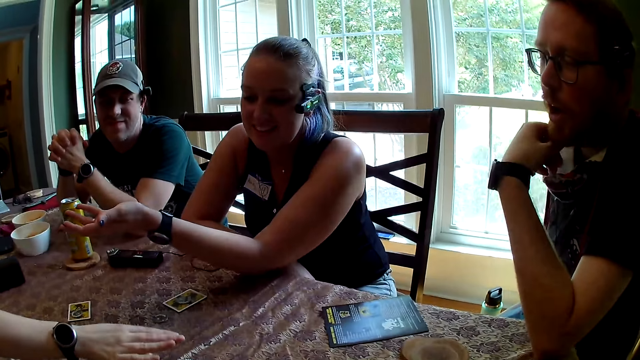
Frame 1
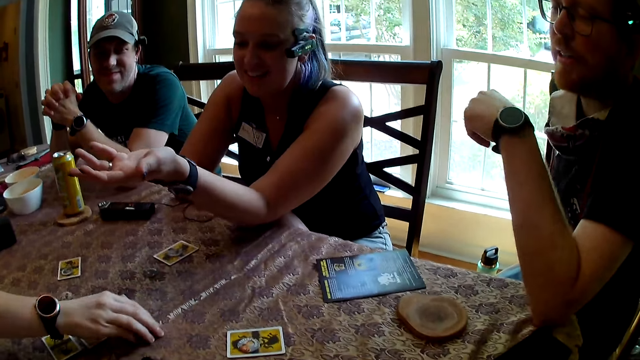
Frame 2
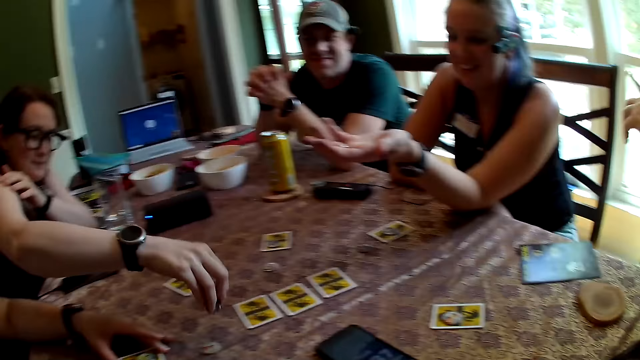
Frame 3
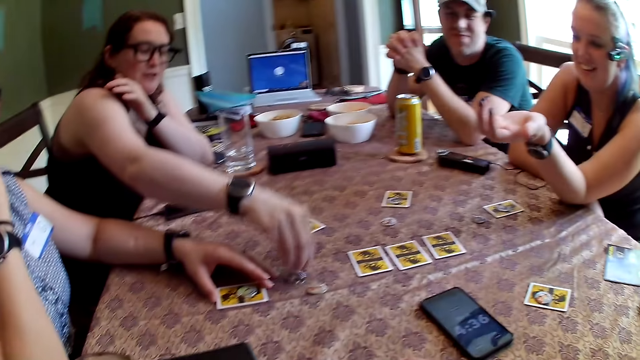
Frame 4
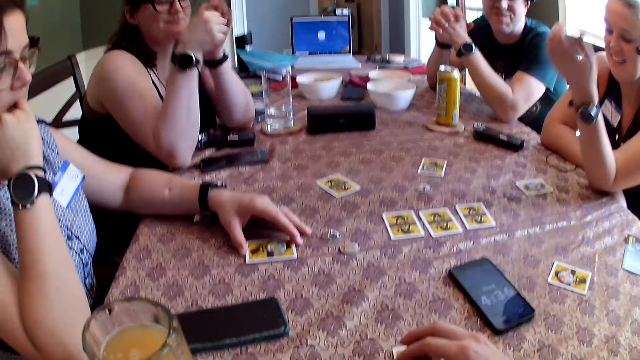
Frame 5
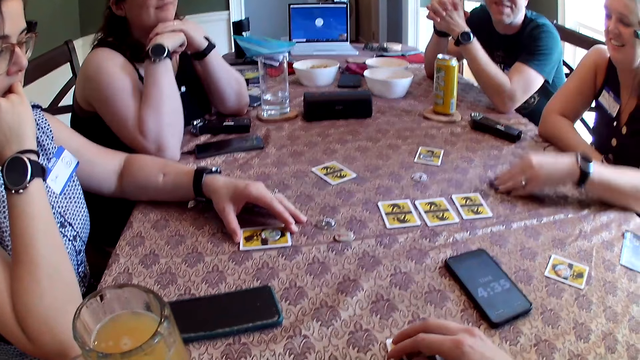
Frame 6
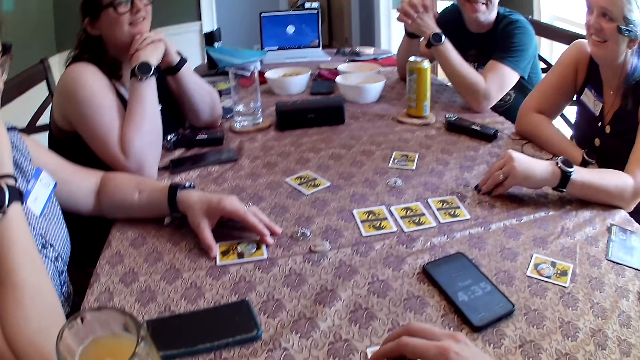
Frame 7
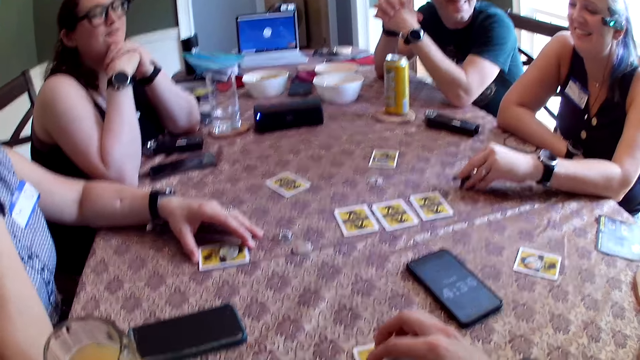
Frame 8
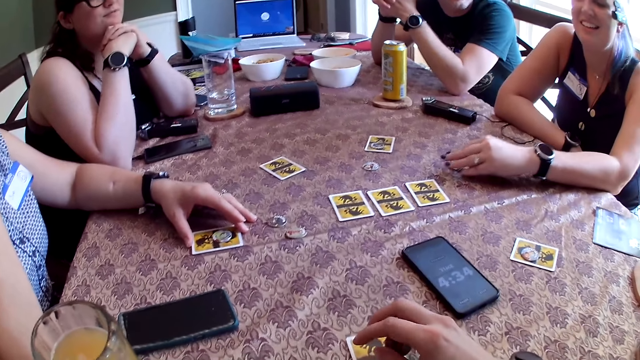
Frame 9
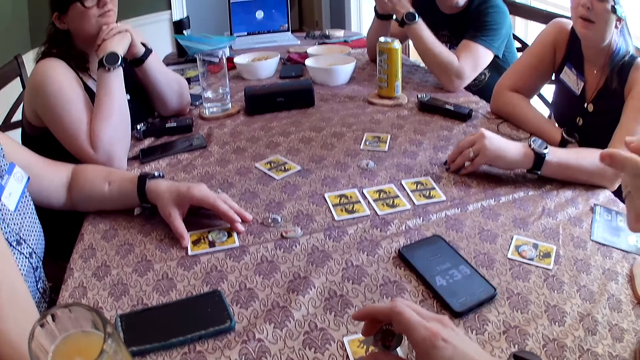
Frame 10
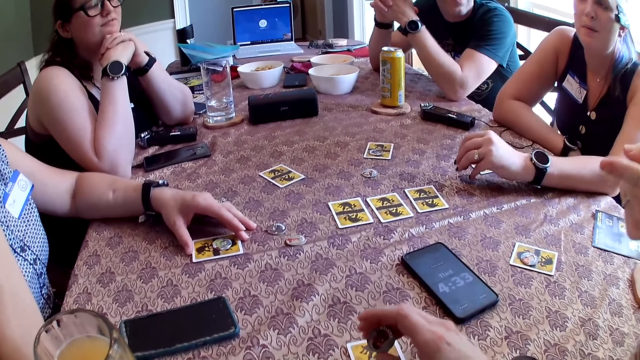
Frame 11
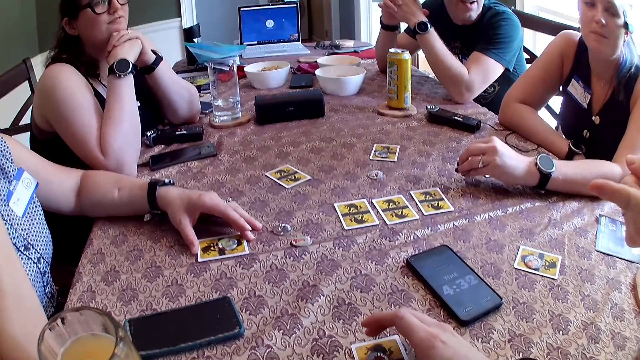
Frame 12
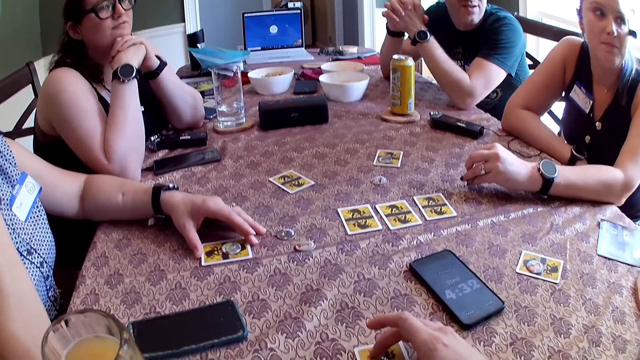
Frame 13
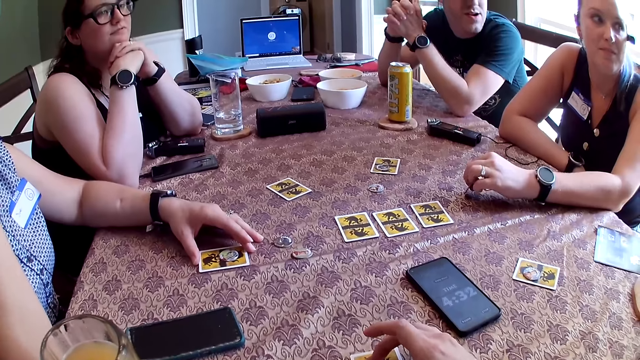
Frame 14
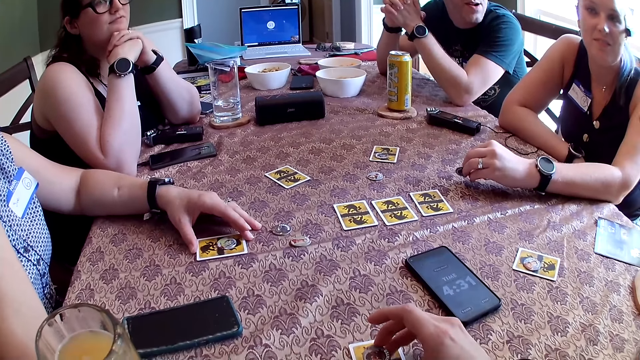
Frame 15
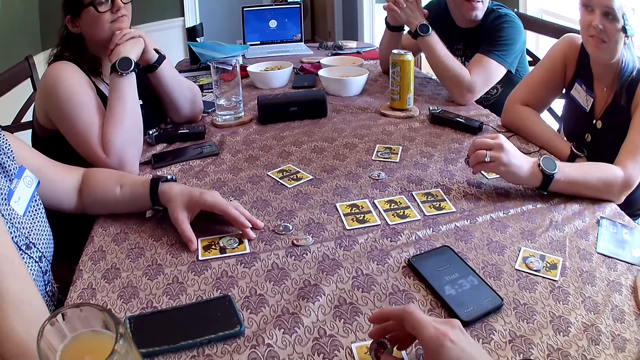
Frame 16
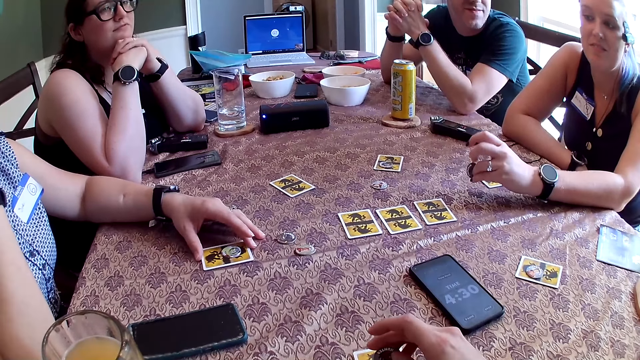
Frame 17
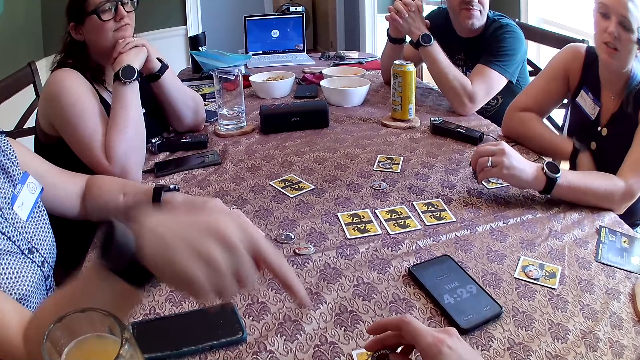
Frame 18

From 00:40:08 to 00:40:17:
A woman plays a game. She picks up the poker chip from the table with her right hand and drops the poker chip on the table with her right hand. A man converses with the group.

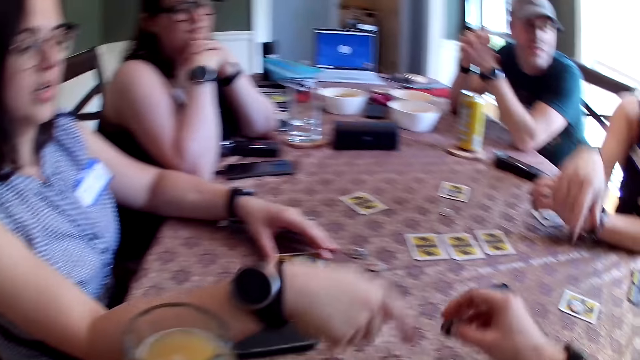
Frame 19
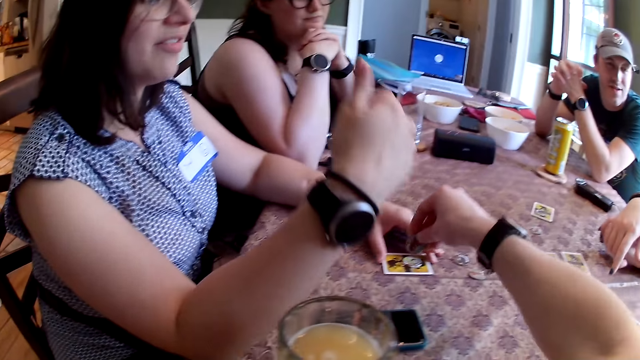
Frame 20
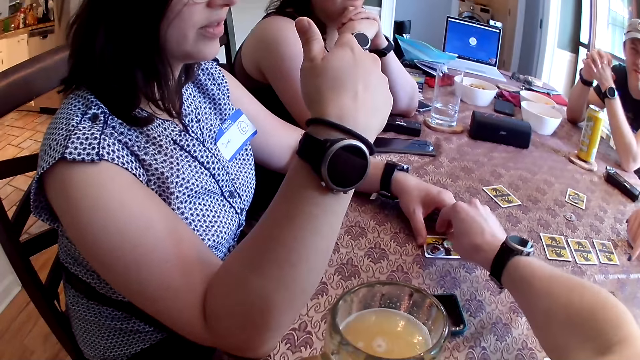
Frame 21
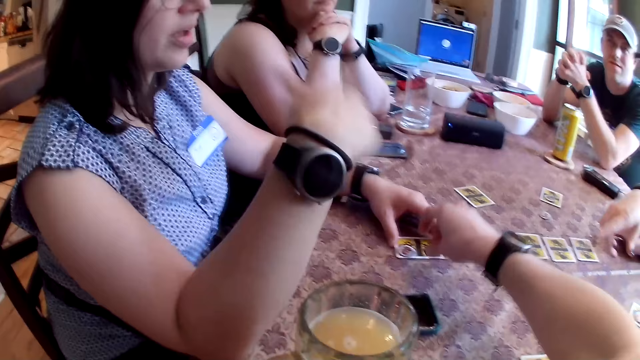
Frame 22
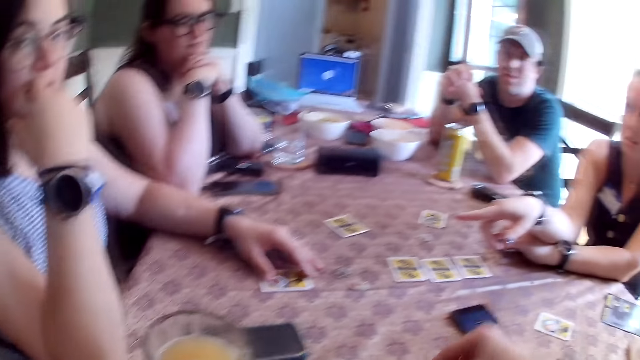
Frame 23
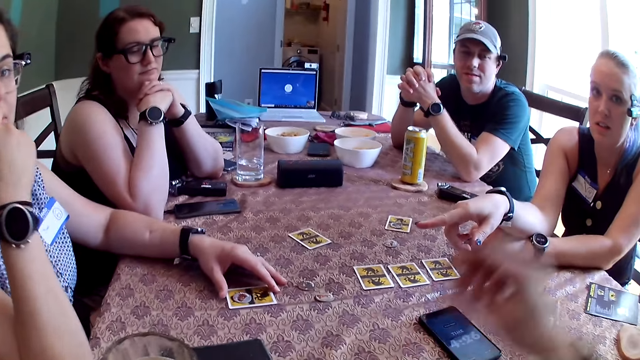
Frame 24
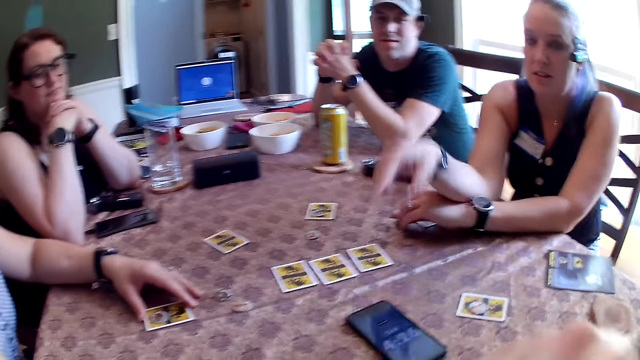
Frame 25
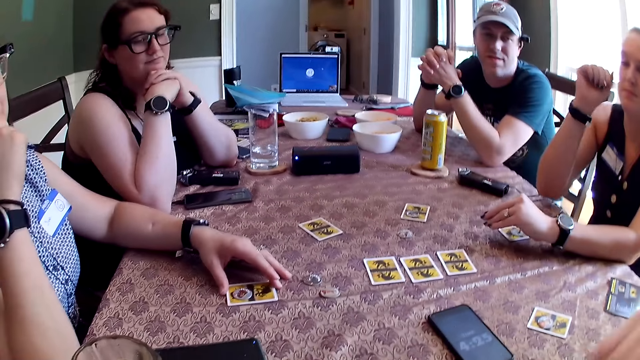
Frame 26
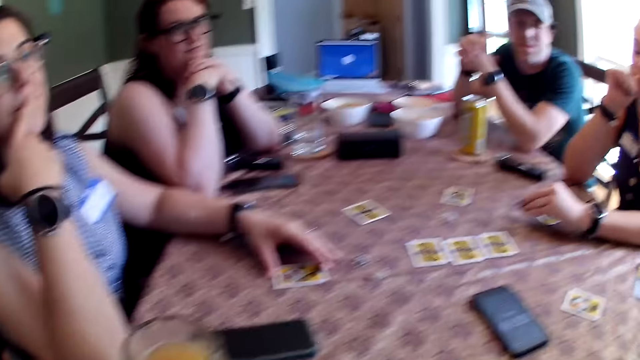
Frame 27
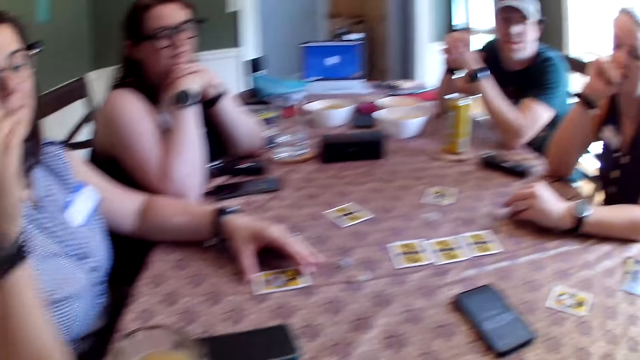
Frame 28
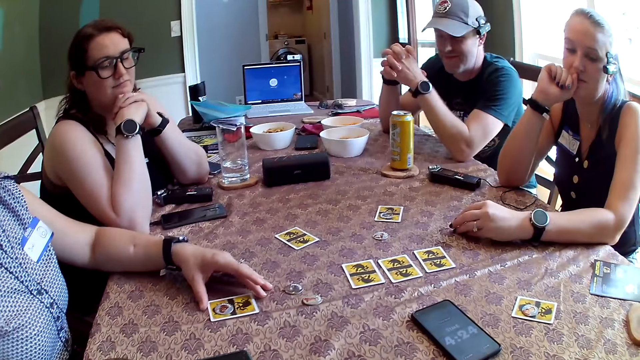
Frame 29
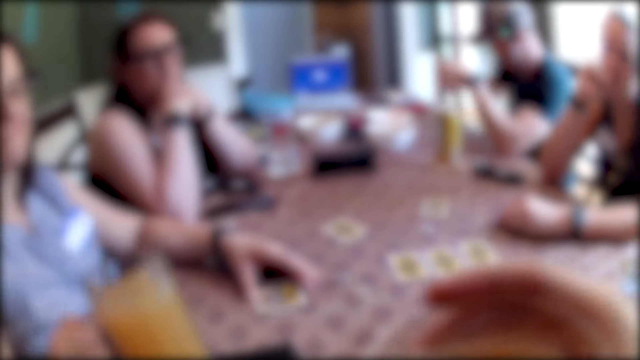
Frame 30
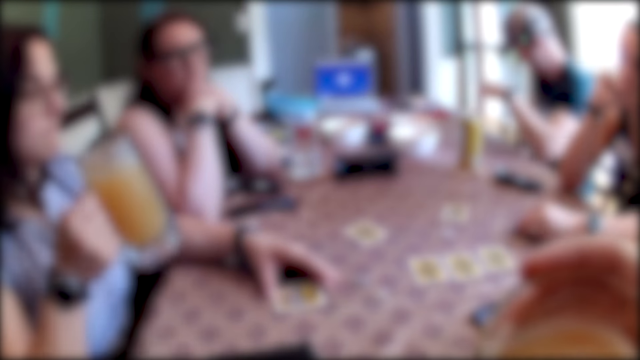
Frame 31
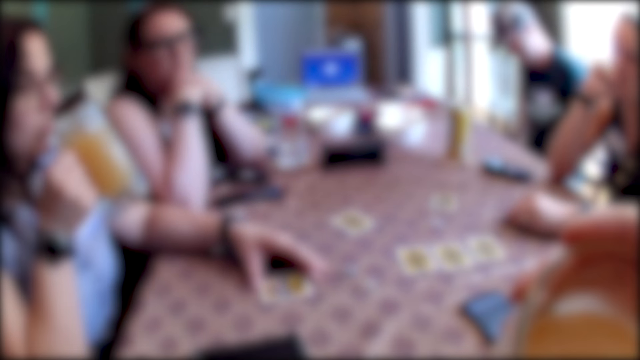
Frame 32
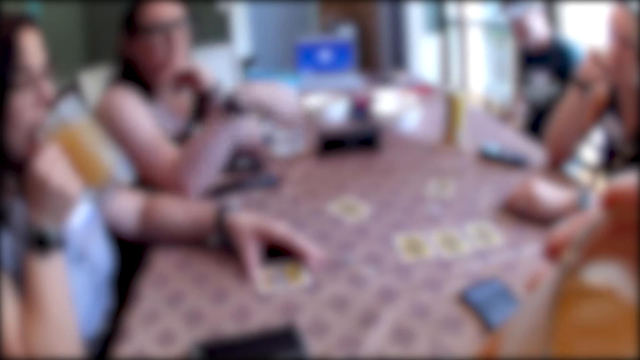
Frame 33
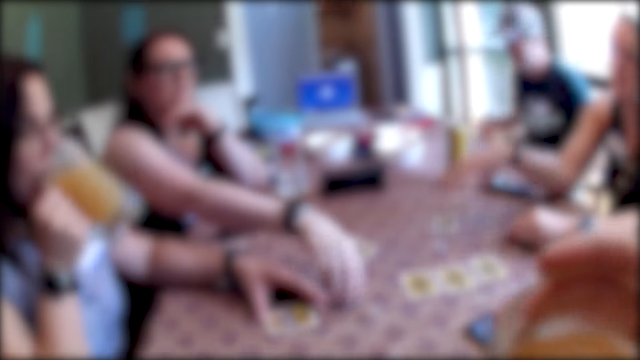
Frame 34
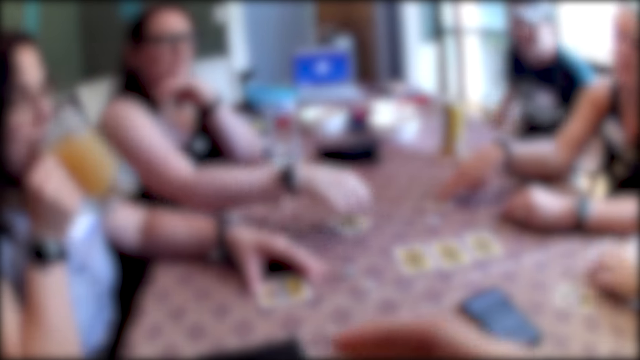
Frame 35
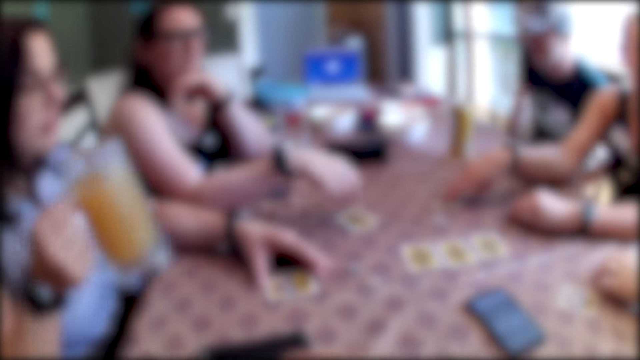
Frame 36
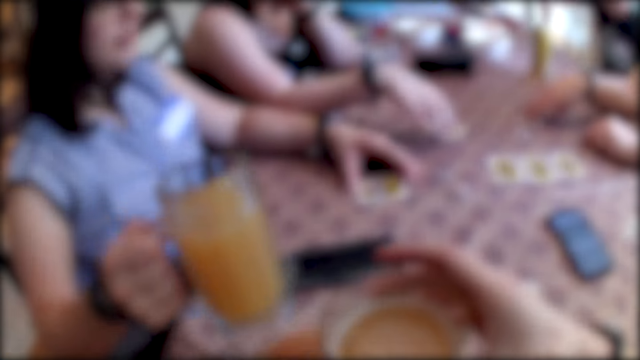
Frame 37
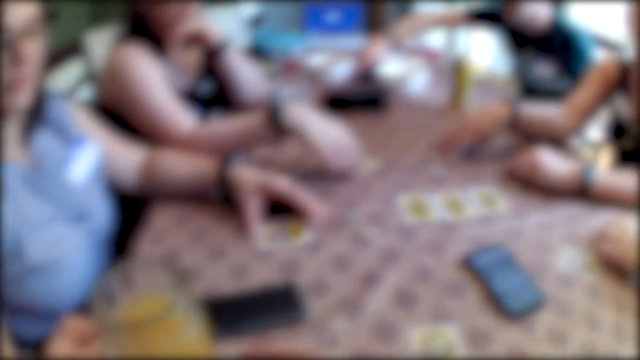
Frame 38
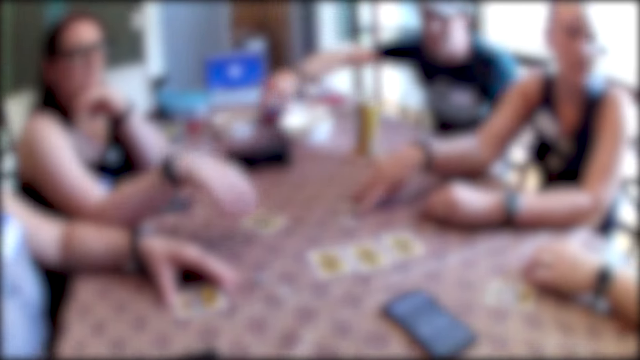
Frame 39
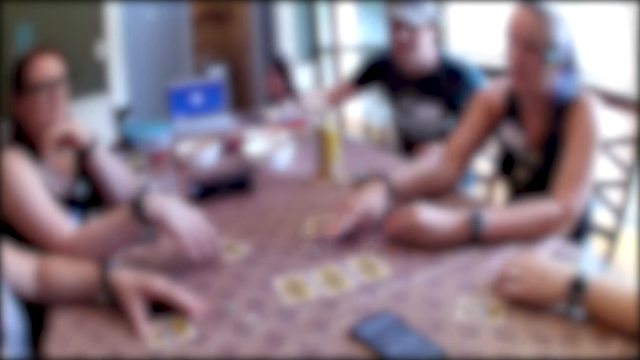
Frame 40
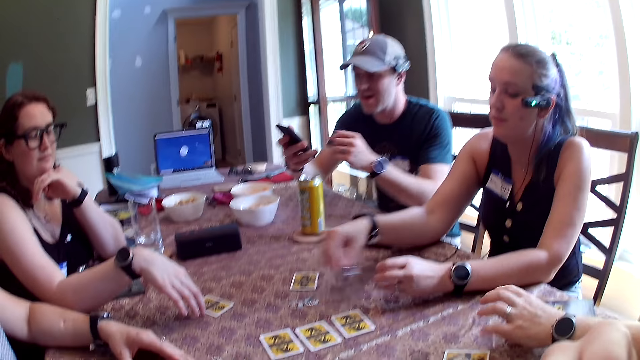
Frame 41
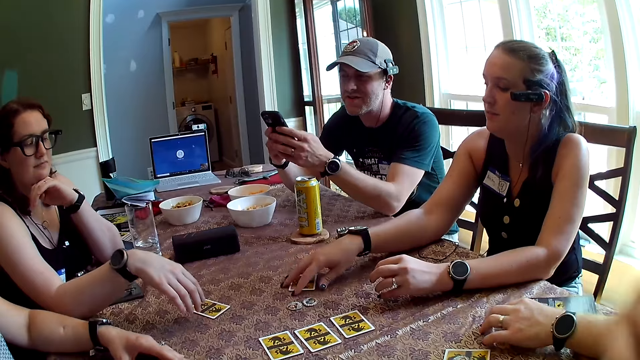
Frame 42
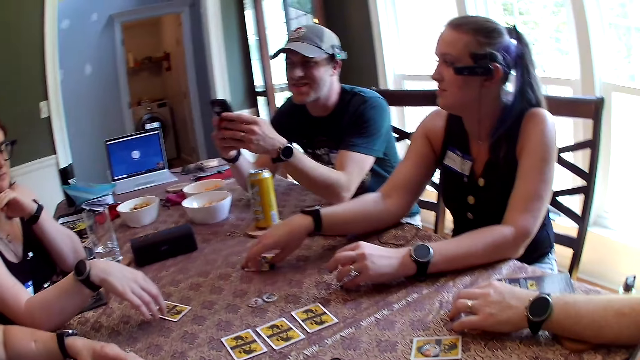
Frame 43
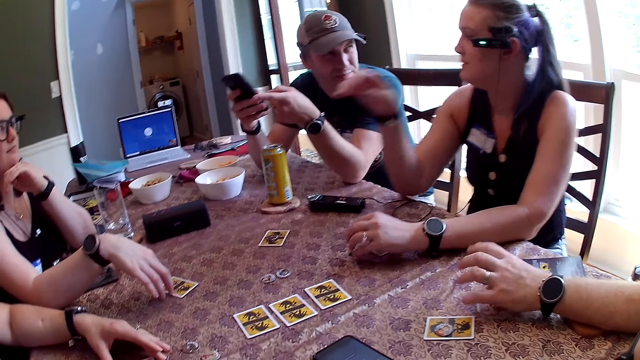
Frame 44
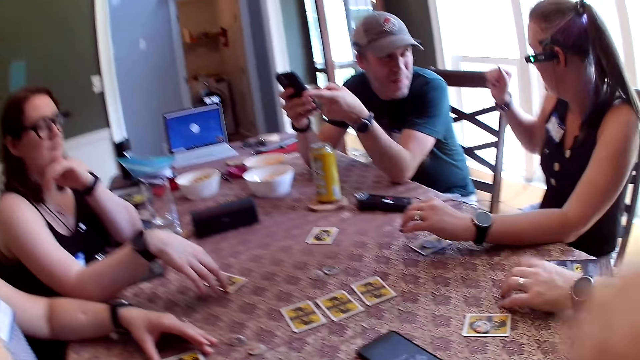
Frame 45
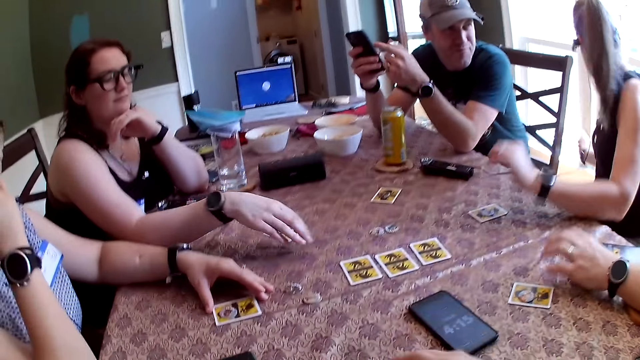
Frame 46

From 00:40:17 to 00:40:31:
The camera wearer plays a game. He picks the poker chip from the table with his right hand. A woman points to another woman with her right hand. The camera wearer drops the poker chip on the table with his right hand. The second woman picks the glass of beer from the table with her right hand. She drinks beer or juice from the glass of beer in her right hand. The first woman places her right hand on the card on the table. A man picks a phone from the table with his right hand. The first woman picks the poker chip from the table with her right hand. The man holds the phone in his right hand. A third woman shifts the card on the table with her right hand. The first woman drops the poker chip on the card on the table with her right hand and shifts the card on the table with her right hand. The man presses the phone in his right hand with his left hand and points to the third woman with his left hand. Another man taps his left hand on the table. The first man browses his phone.
